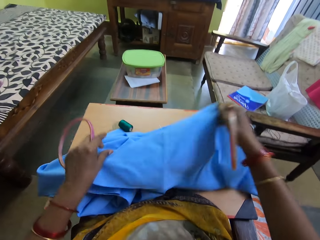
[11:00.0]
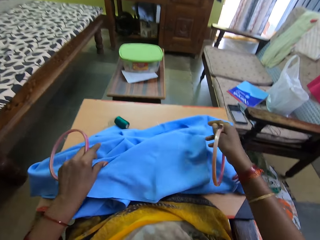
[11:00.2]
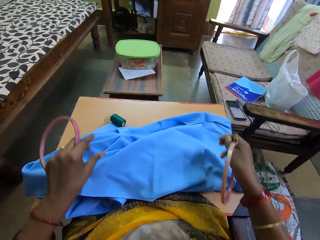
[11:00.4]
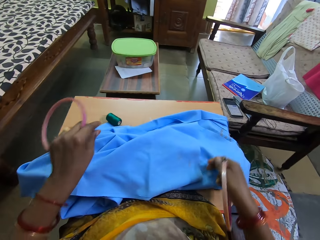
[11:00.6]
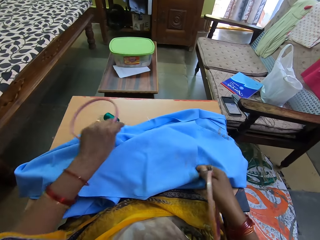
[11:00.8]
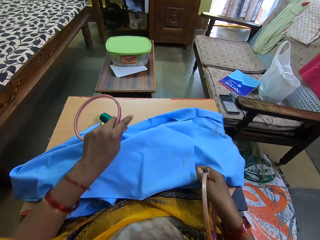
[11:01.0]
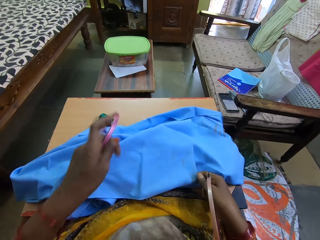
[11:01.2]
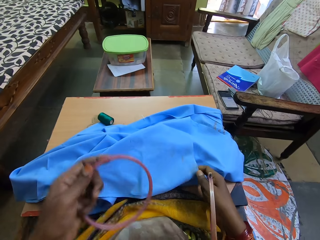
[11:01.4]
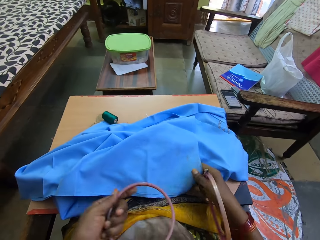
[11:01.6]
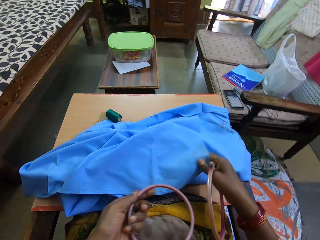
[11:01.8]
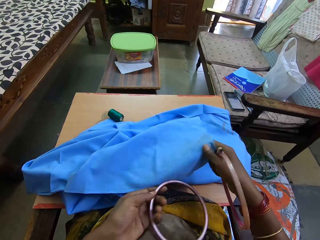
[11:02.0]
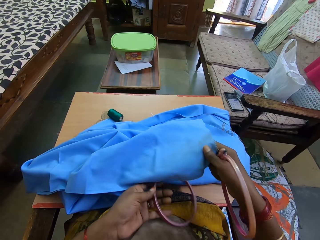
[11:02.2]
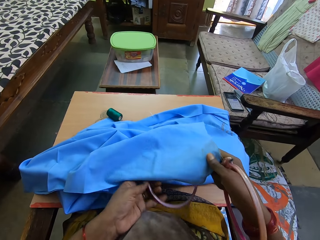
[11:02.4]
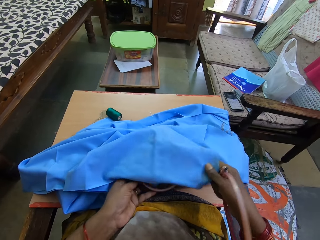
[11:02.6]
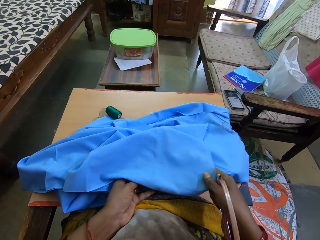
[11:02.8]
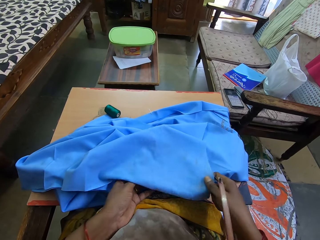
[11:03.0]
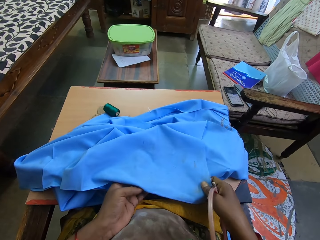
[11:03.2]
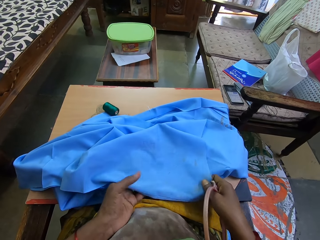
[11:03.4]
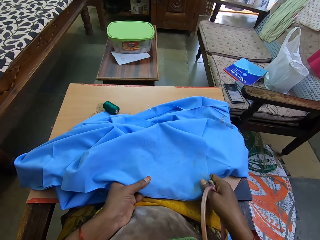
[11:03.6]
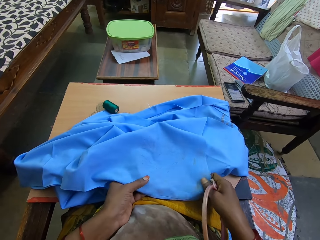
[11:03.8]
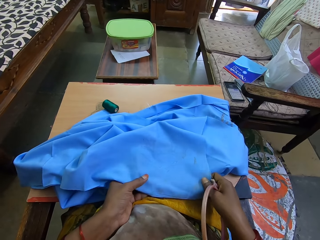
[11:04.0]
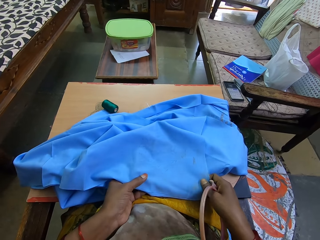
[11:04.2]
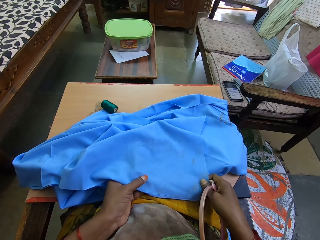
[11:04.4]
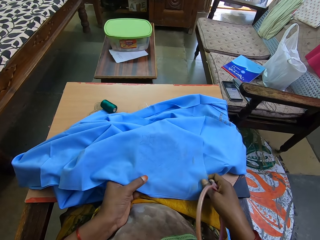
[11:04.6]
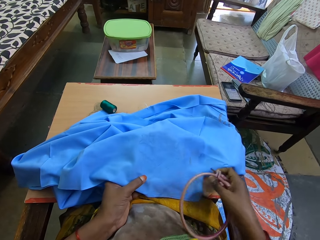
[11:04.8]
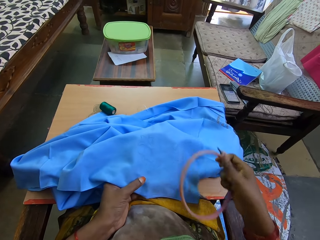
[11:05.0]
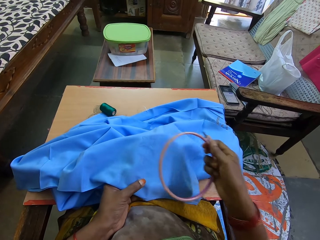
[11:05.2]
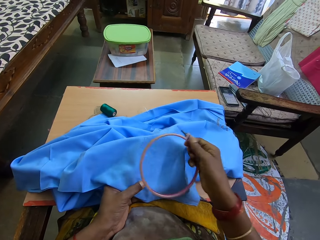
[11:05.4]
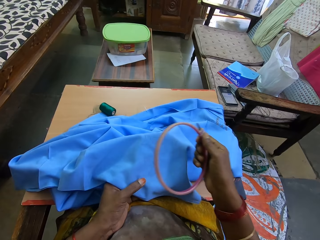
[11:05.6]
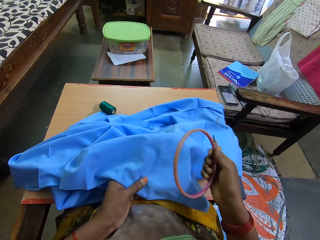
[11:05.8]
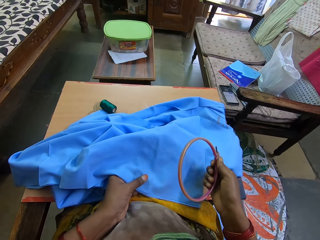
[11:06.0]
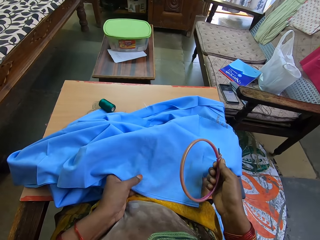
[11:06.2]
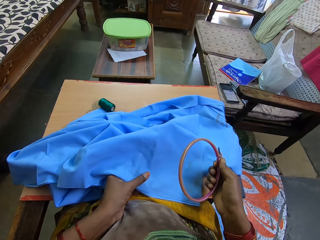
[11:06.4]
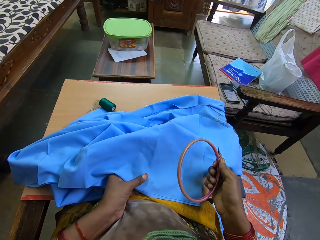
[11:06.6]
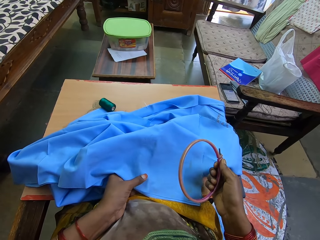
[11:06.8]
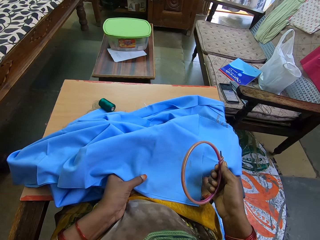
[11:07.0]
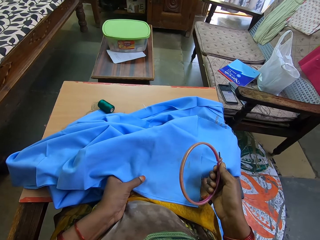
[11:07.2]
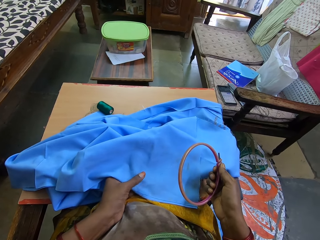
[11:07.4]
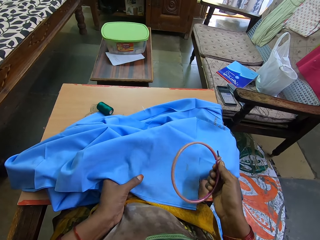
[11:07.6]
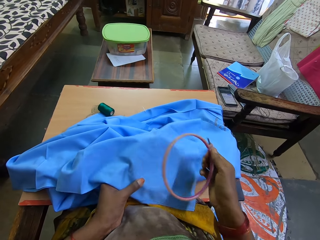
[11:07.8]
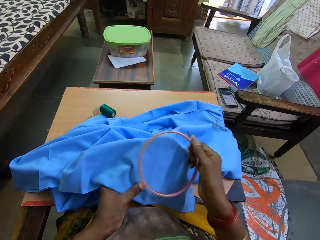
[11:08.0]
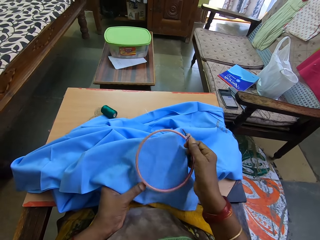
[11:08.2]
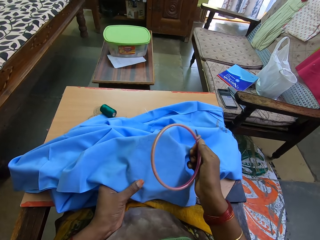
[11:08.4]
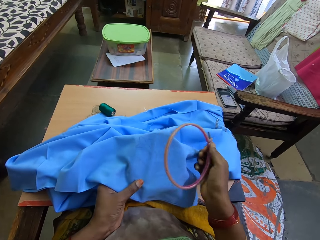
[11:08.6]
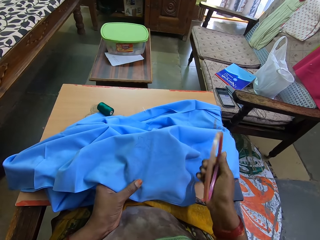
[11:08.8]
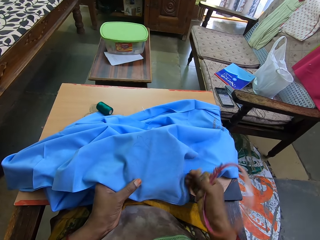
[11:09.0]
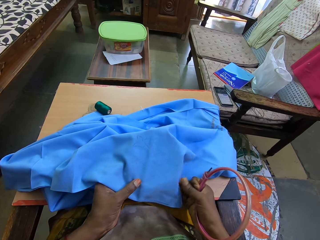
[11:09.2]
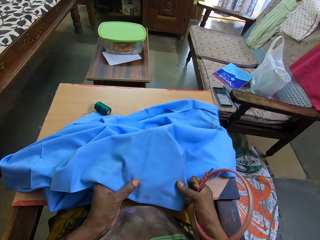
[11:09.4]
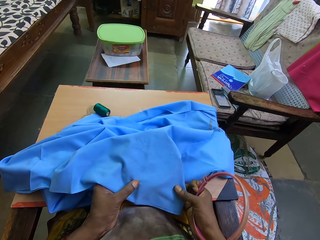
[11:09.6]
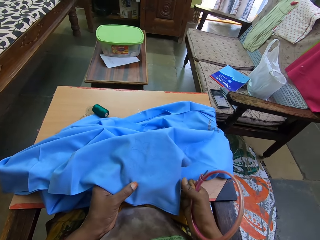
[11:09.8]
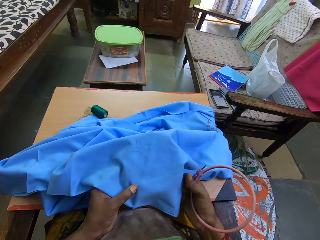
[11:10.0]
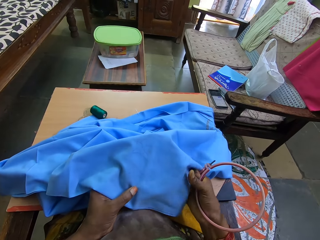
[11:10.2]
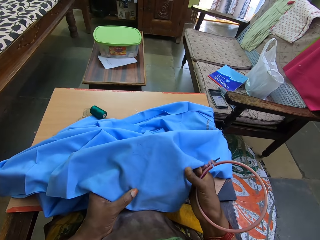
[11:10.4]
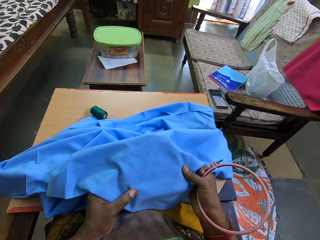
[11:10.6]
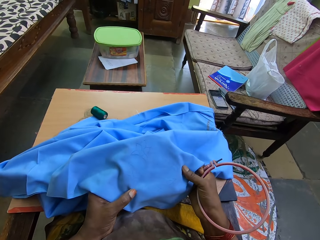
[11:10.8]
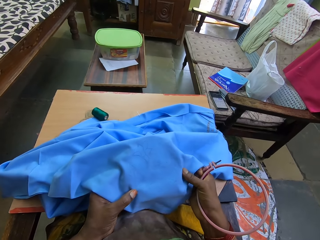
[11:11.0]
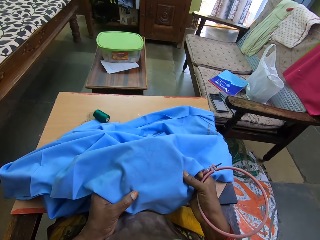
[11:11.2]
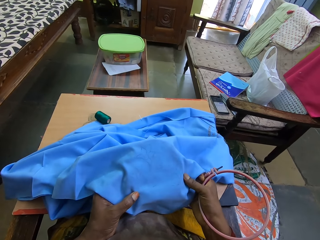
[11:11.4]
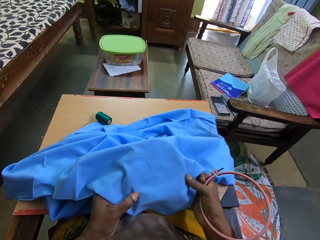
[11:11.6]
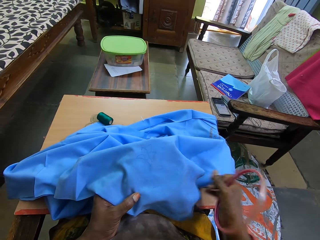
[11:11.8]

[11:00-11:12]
The camera wearer places the embroidery hoop from the fabric. They adjust the fabric with the right hand on the fabric.

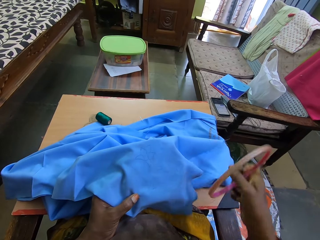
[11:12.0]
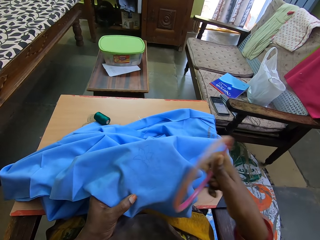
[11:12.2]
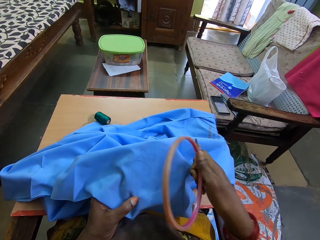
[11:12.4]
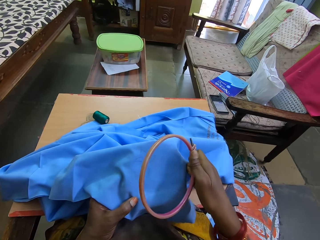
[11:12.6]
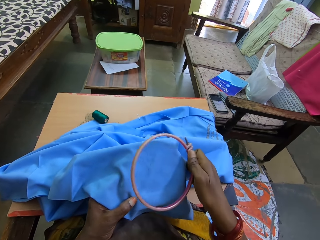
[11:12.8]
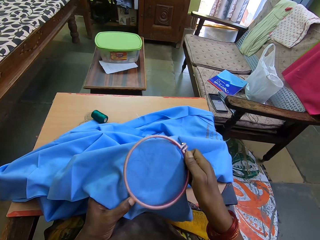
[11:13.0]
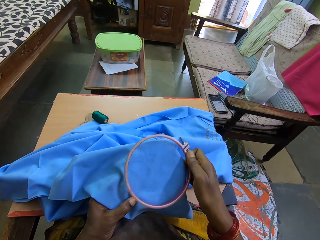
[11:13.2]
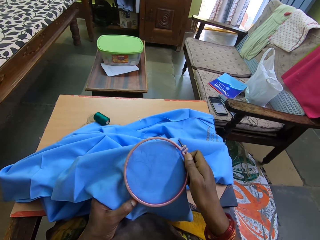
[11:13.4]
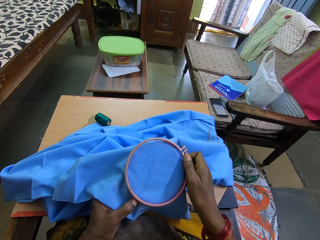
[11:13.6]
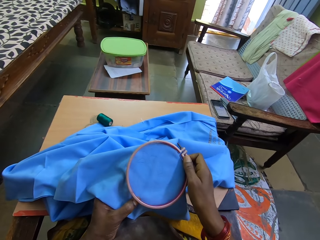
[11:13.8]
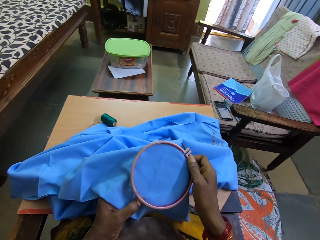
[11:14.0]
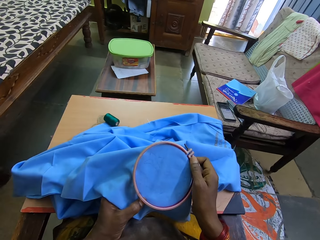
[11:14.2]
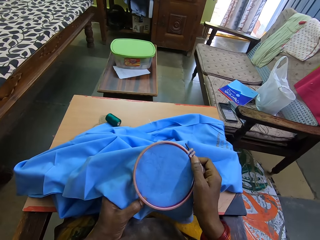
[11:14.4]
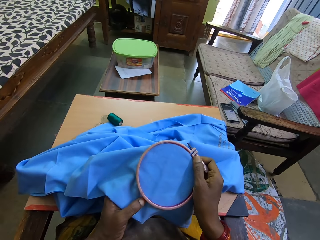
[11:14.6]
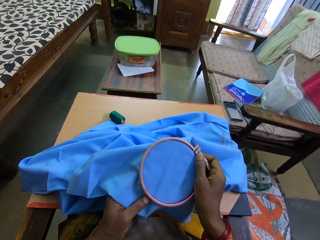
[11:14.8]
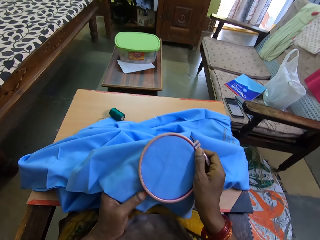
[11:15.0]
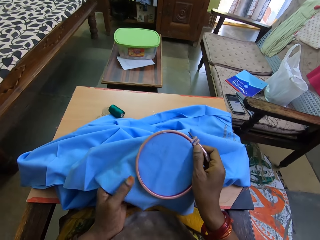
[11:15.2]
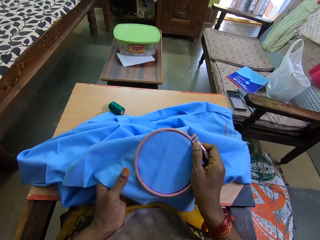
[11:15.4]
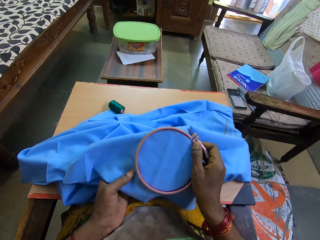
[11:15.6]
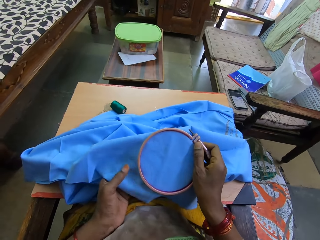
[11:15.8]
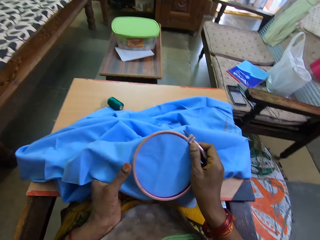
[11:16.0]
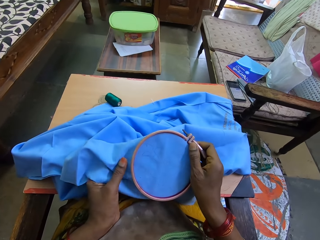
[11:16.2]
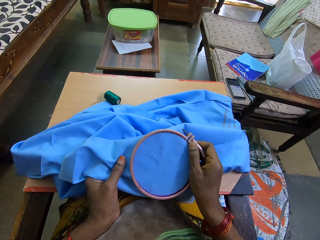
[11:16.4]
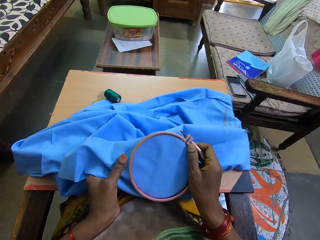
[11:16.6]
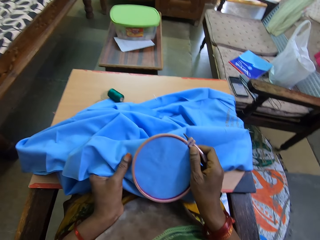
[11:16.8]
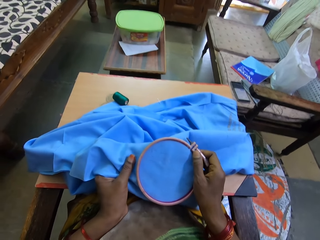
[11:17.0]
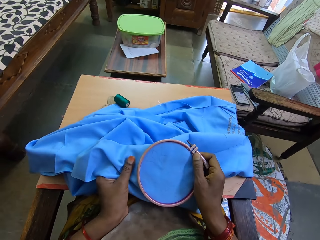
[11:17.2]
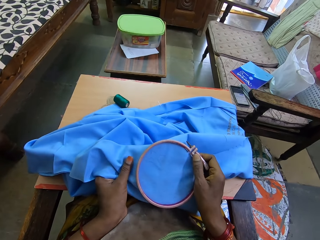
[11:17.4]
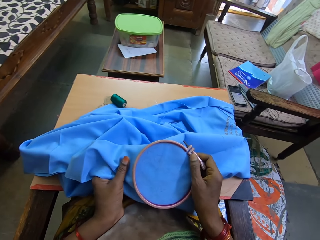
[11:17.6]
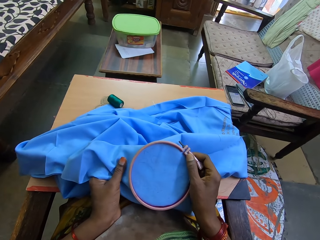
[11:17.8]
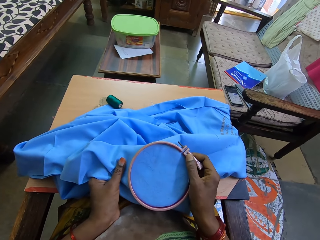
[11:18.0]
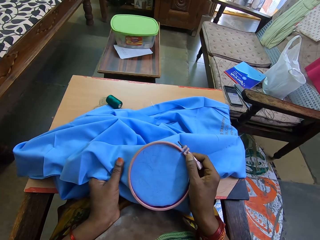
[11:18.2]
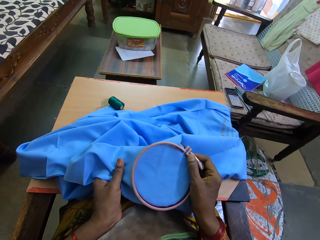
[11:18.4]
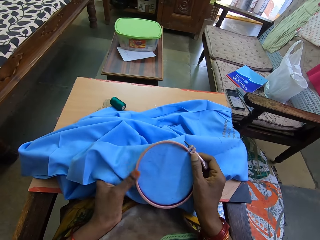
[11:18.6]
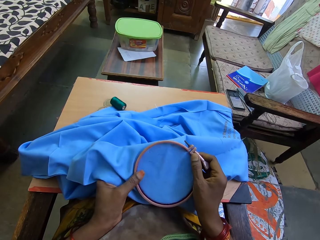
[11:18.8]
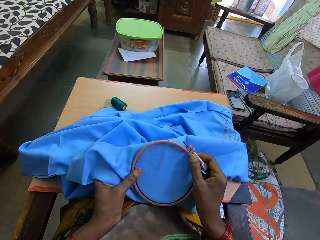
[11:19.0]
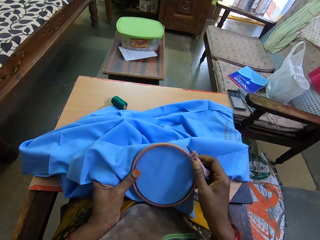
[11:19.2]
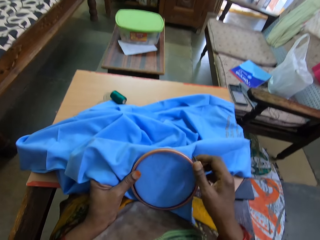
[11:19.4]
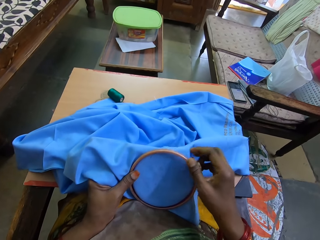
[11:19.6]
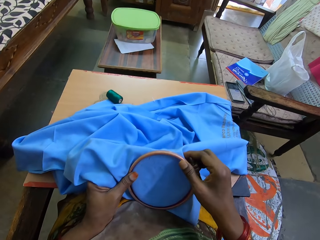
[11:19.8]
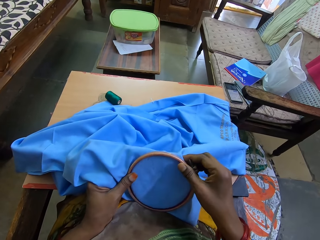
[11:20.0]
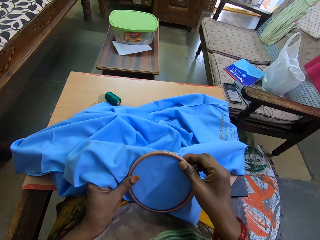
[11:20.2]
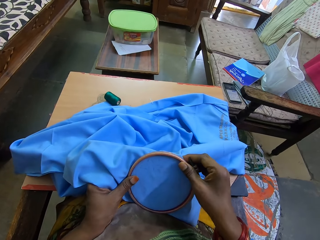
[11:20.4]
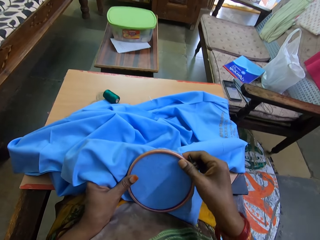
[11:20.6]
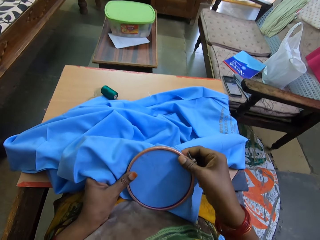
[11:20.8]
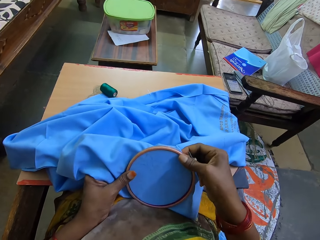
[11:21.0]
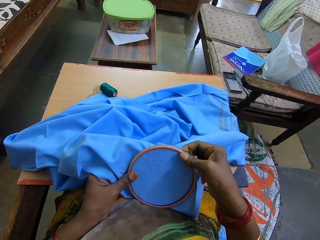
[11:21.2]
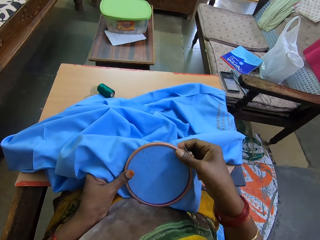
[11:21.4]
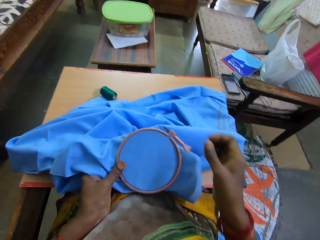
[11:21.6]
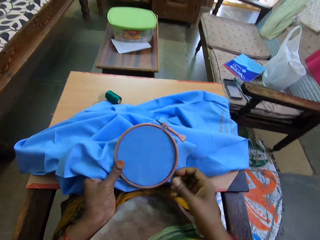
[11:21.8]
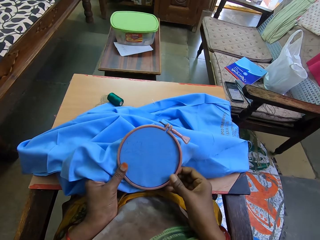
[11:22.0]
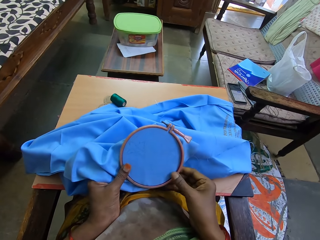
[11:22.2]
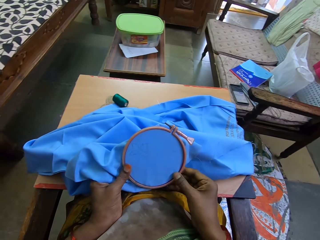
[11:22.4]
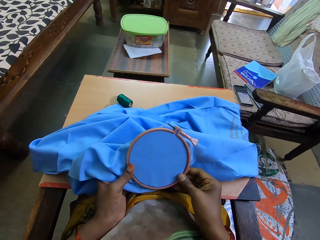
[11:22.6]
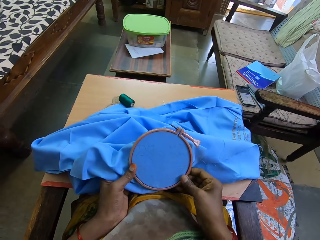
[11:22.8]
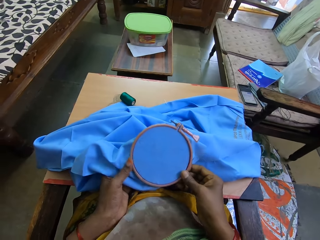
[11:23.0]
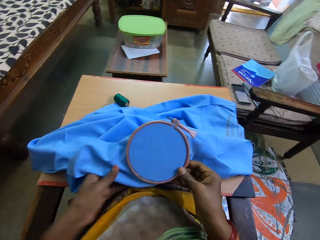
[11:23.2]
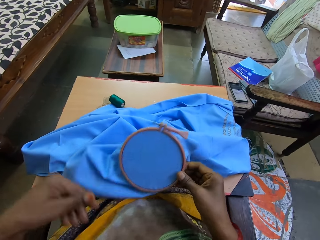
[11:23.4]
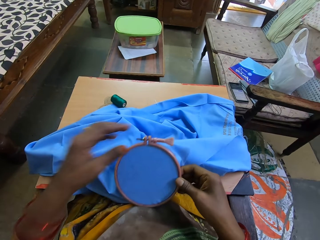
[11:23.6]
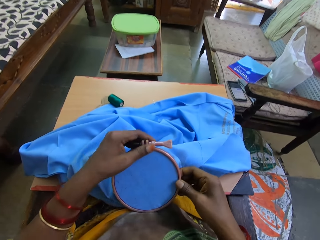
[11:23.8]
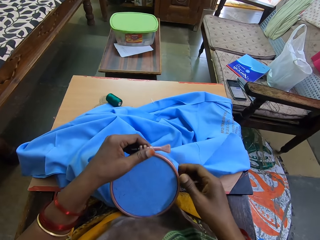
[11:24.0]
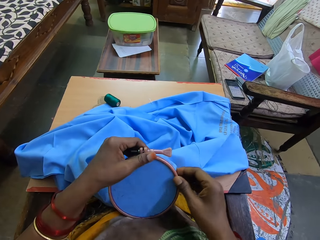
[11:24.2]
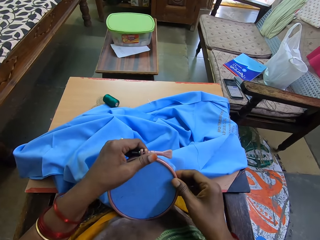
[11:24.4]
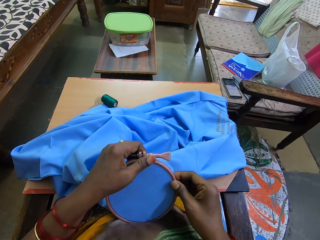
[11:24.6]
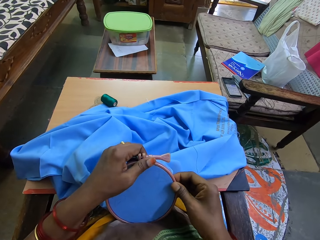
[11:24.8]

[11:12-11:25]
The camera wearer places the embroidery hoop from the fabric. They adjust the embroidery hoop from the fabric.
